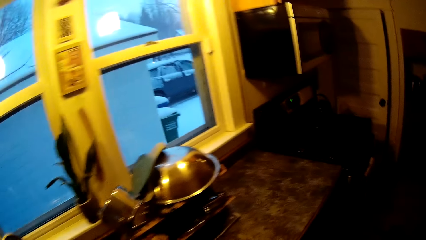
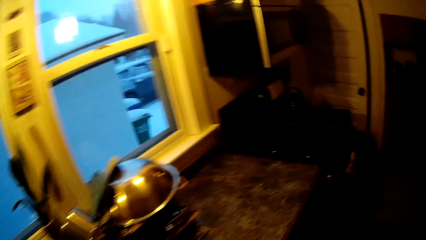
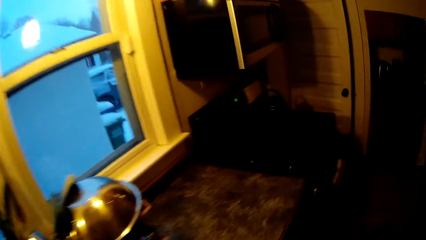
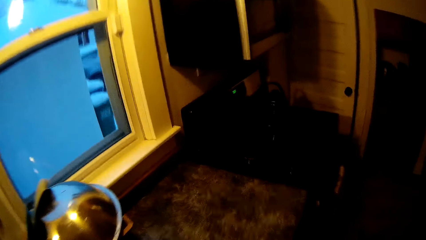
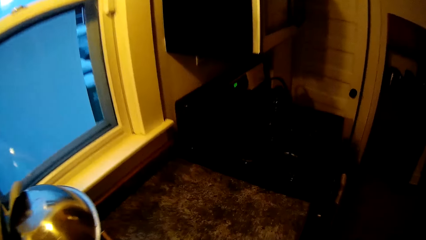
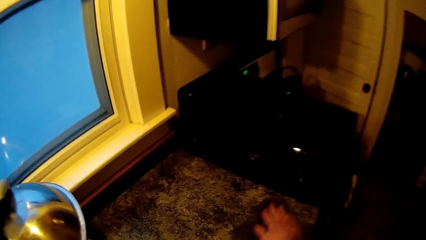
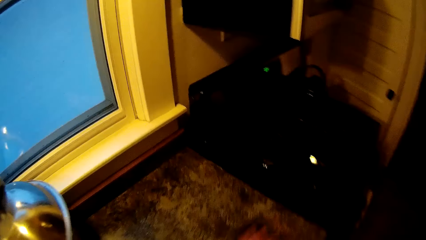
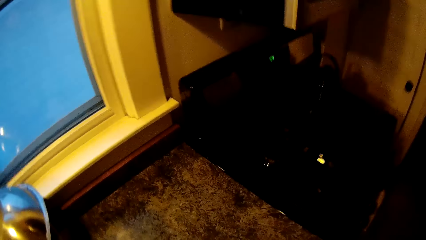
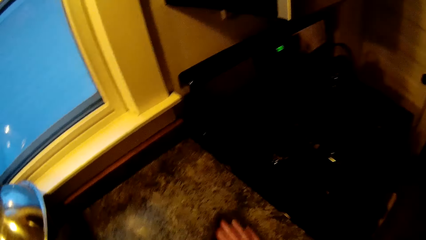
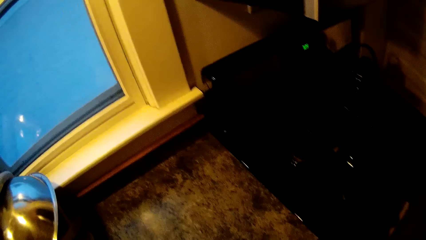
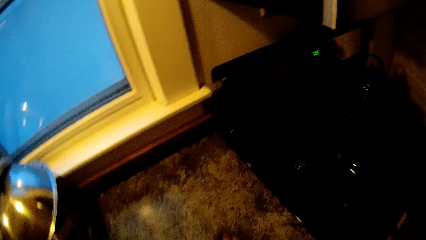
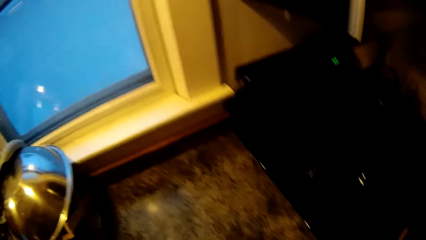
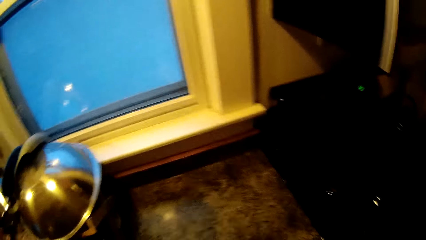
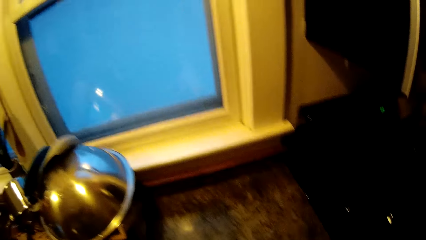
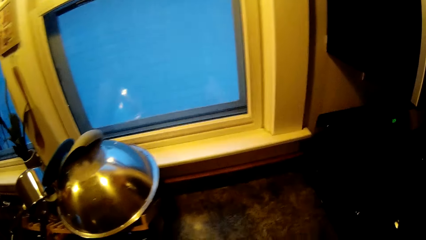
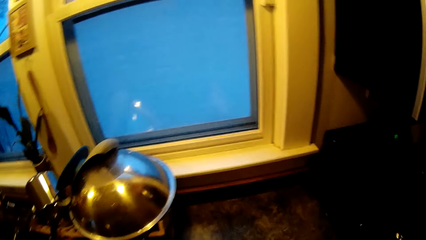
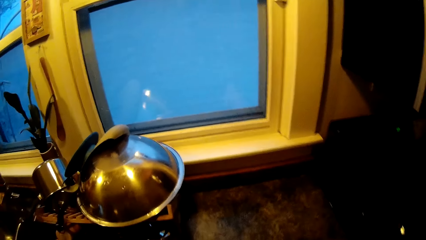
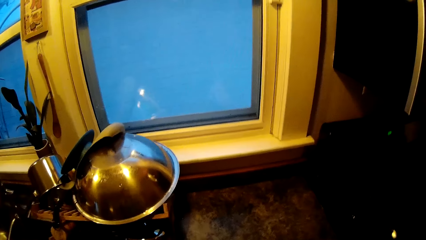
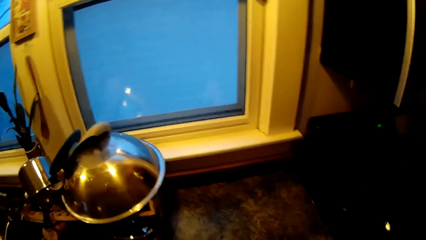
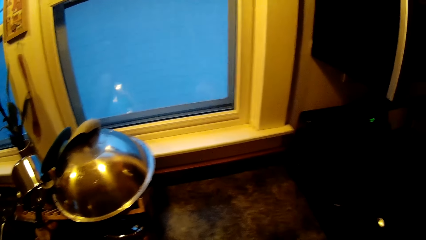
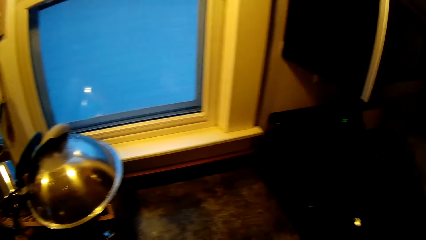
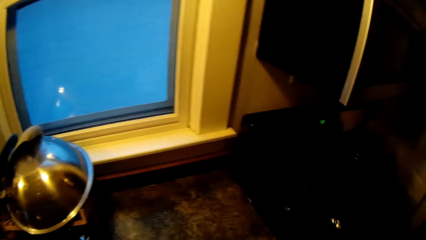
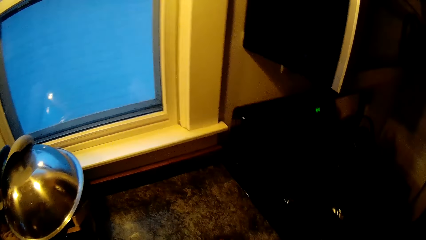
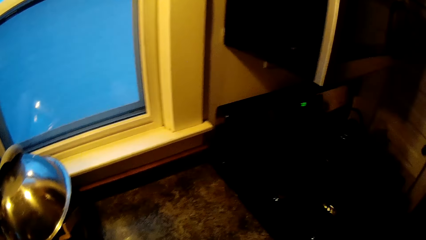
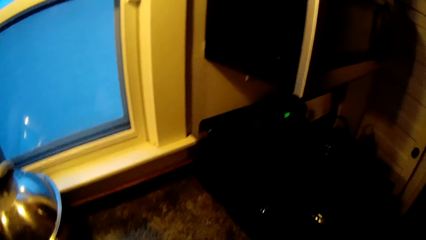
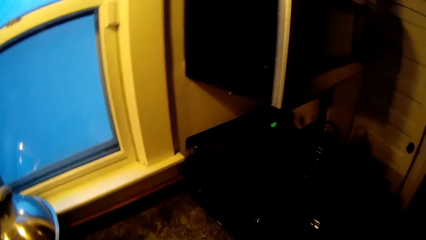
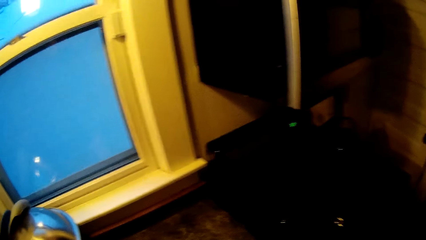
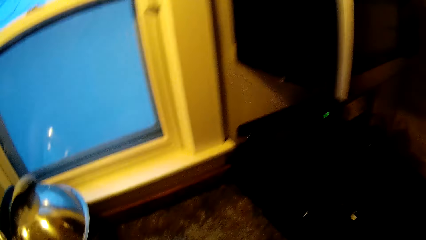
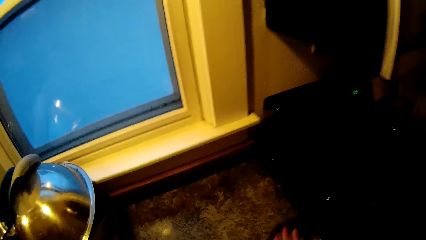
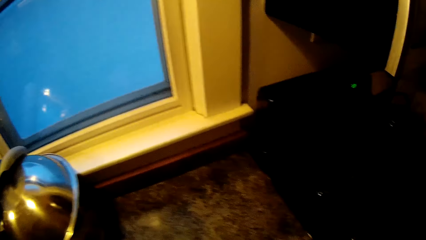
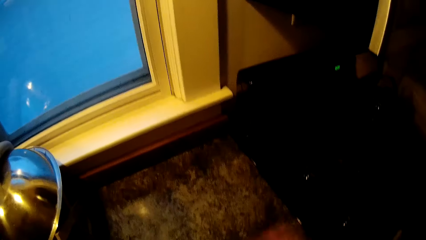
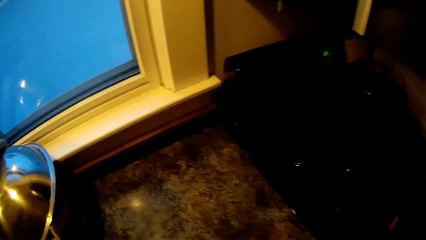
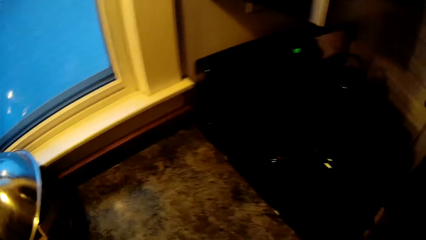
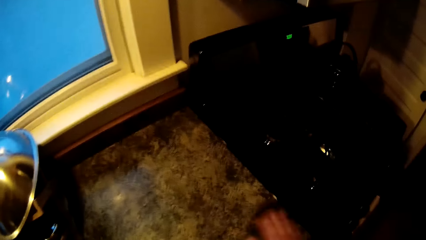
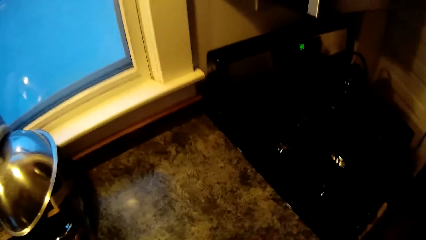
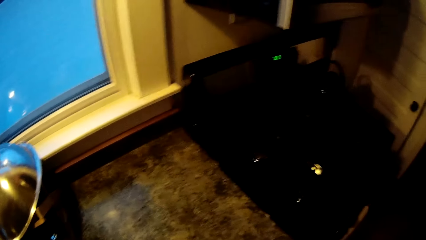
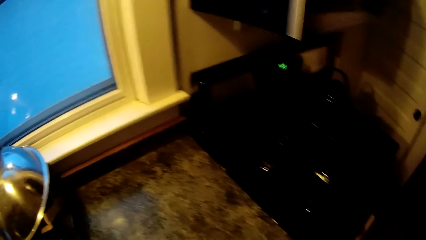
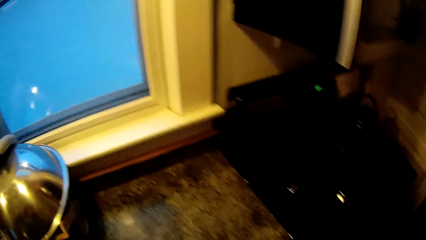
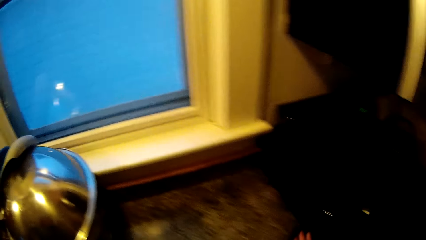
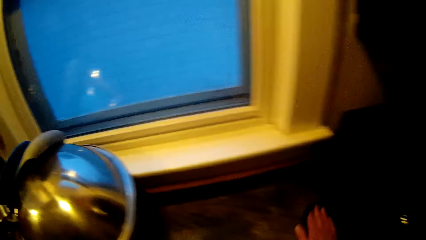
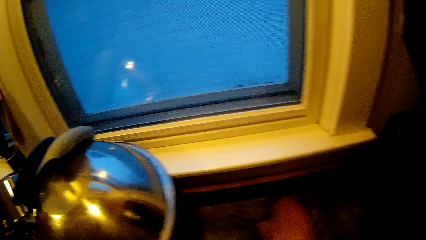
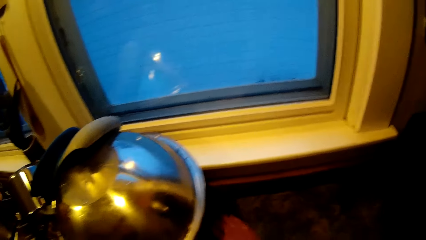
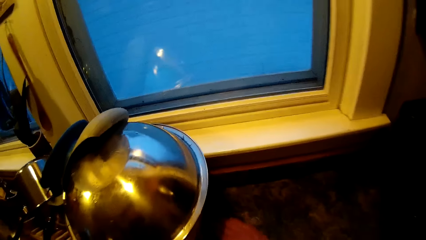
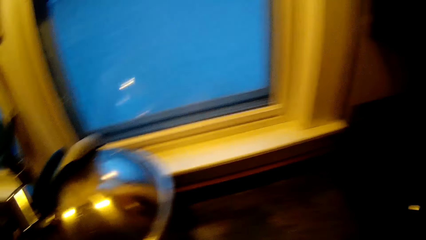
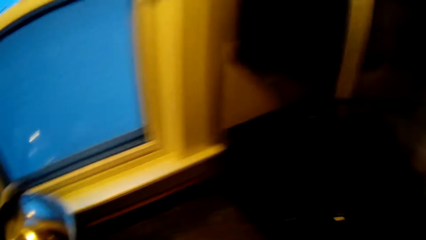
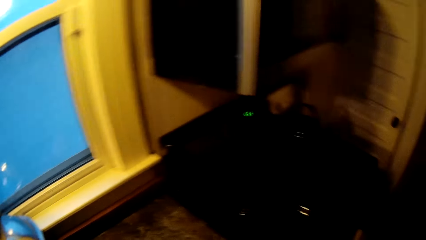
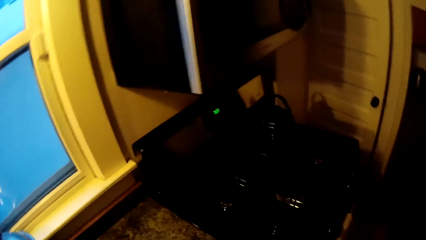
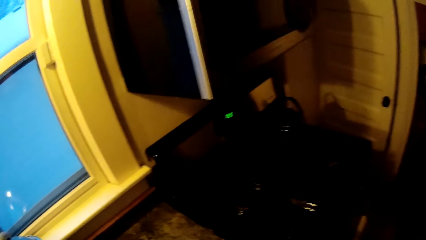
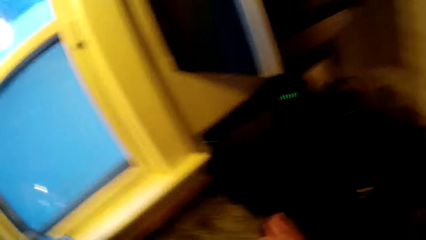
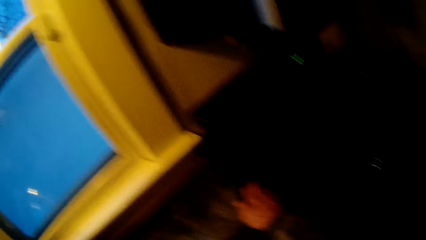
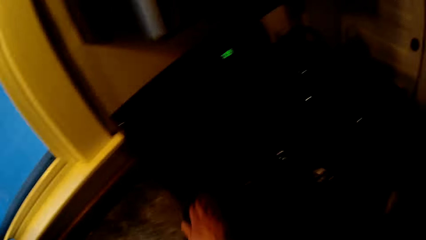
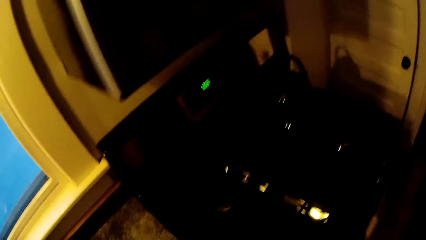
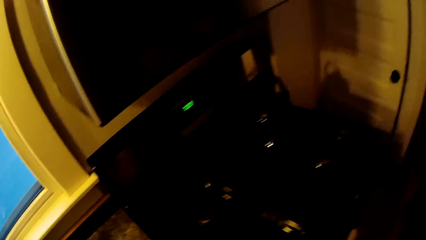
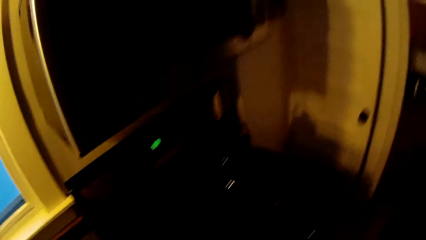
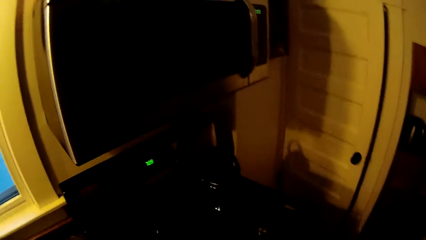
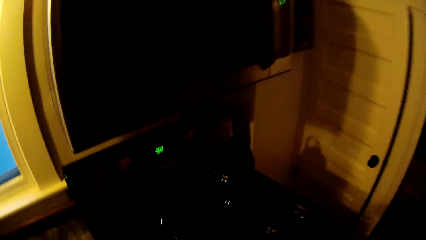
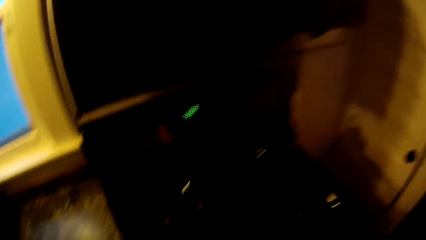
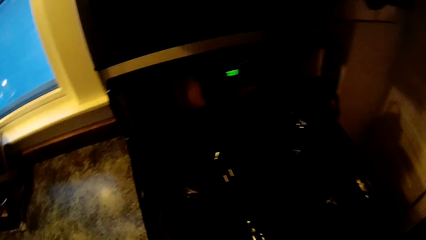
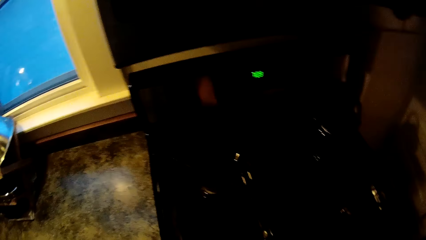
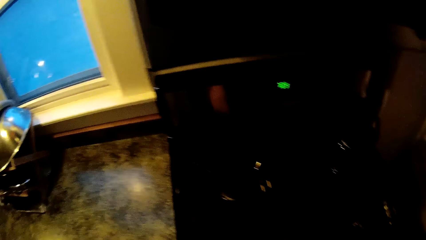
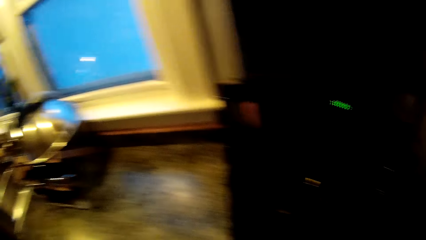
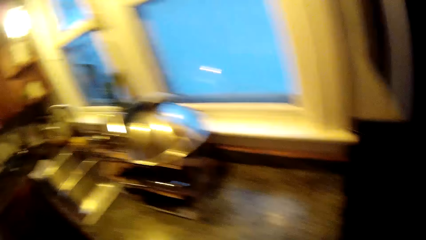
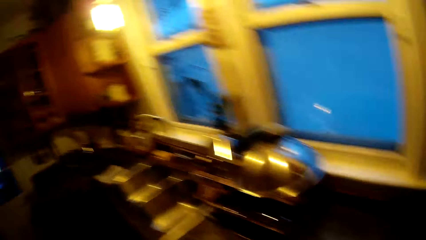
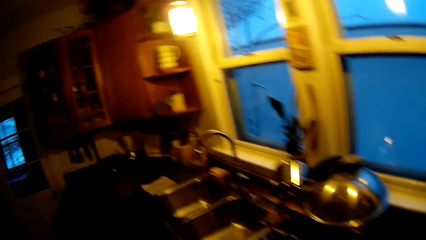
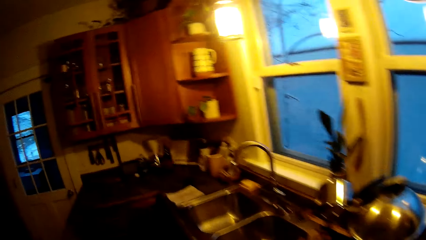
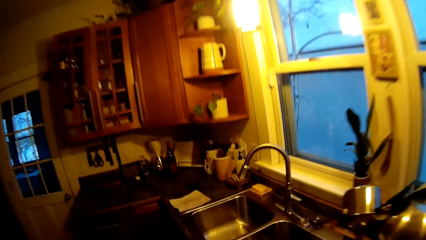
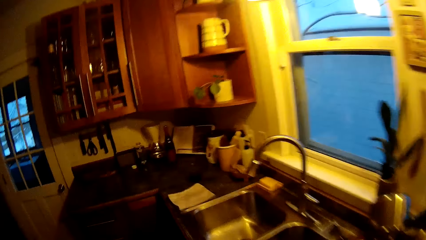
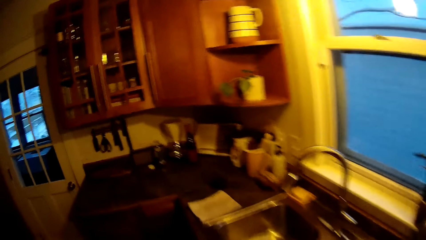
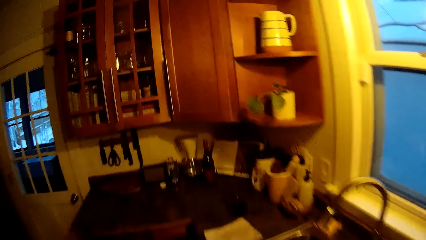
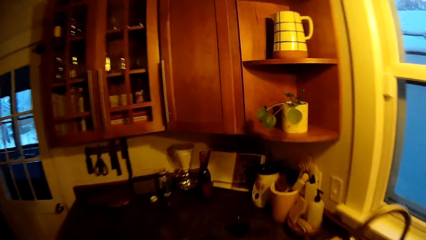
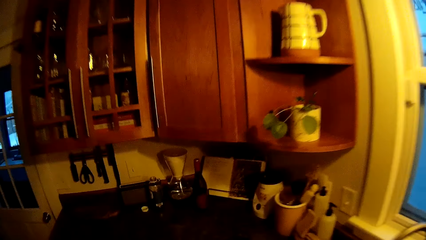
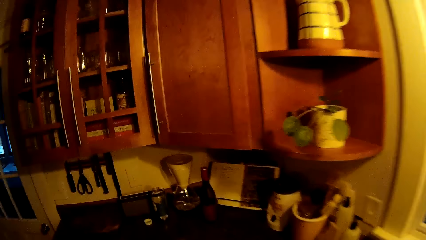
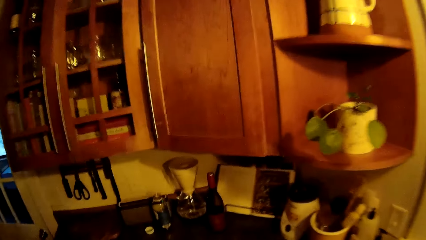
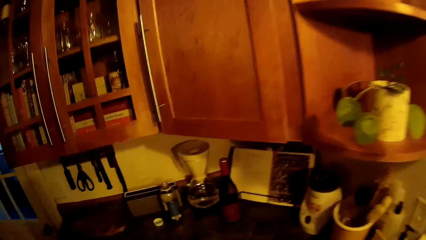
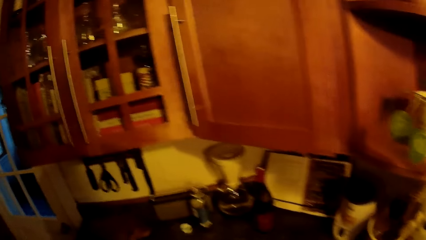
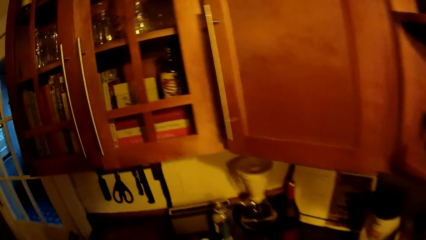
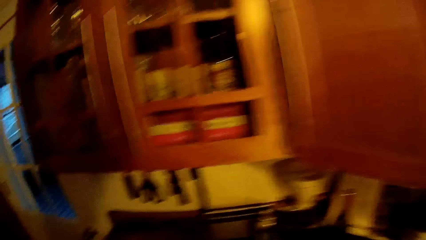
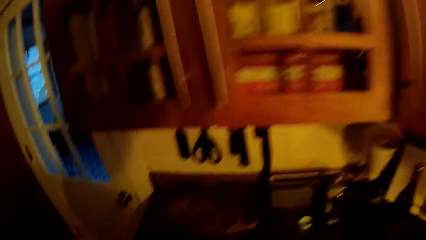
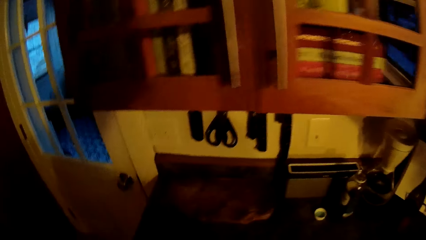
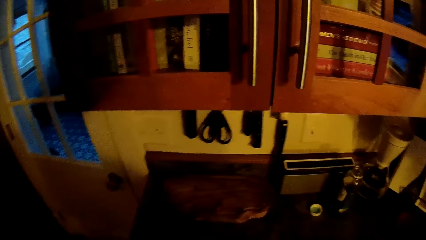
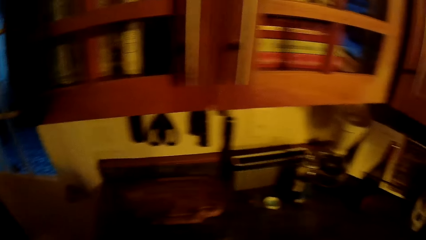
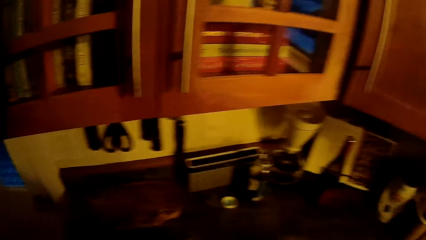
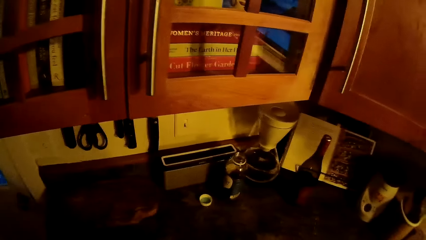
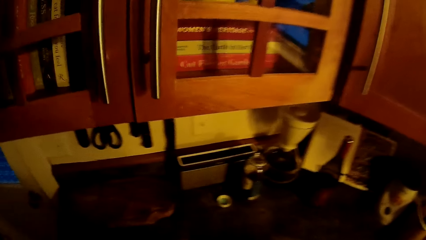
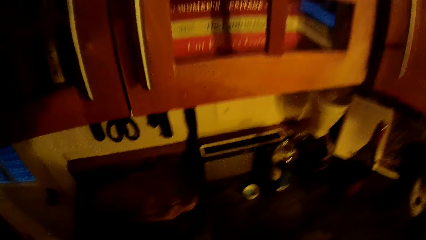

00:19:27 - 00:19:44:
The camera wearer looks around. He wipes the table top with a towel in his right hand. He looks around.
